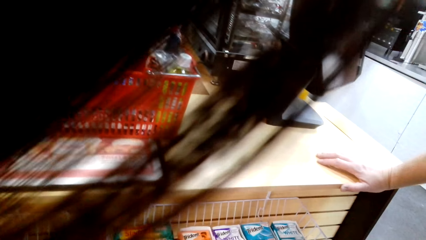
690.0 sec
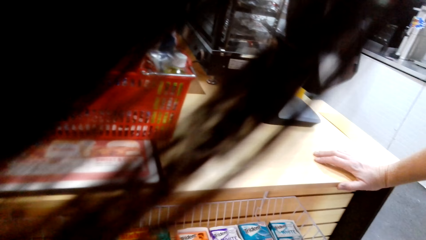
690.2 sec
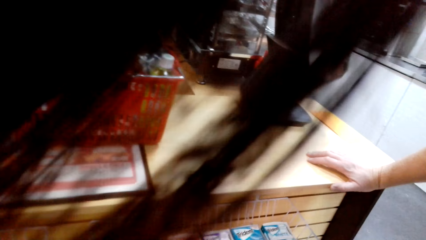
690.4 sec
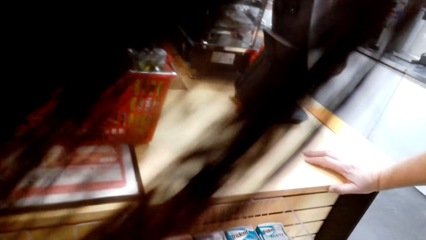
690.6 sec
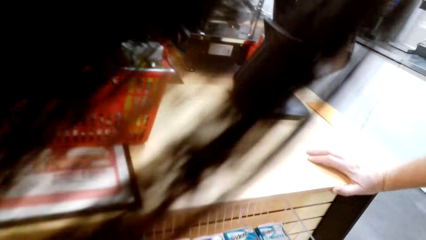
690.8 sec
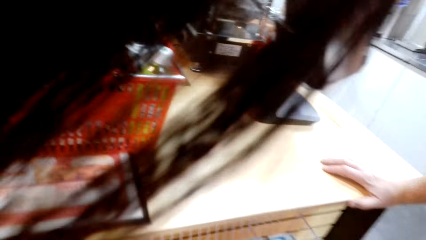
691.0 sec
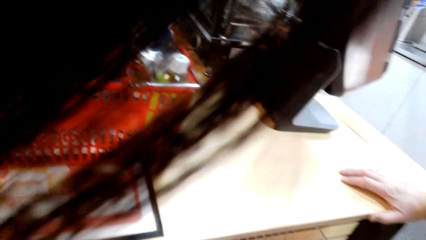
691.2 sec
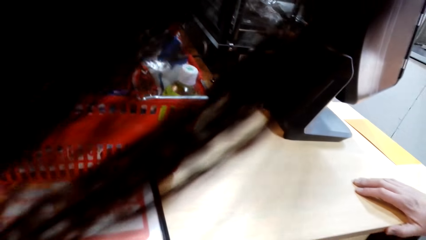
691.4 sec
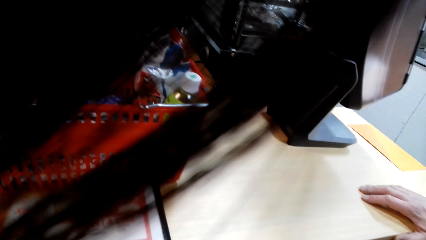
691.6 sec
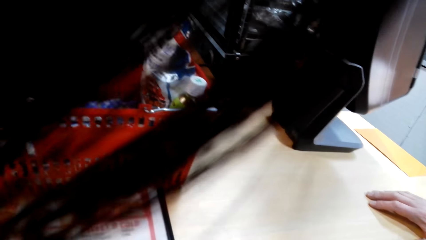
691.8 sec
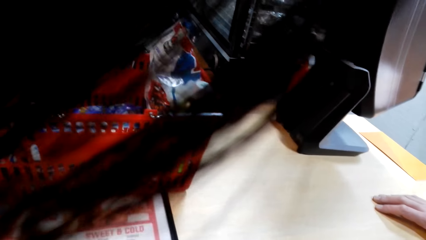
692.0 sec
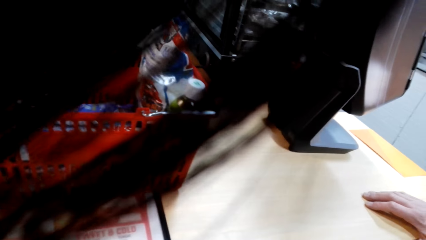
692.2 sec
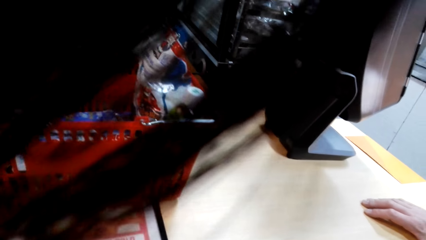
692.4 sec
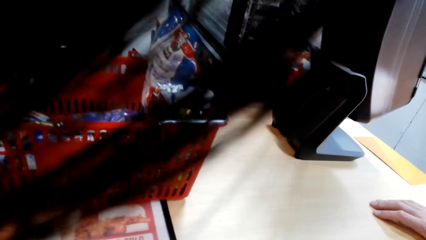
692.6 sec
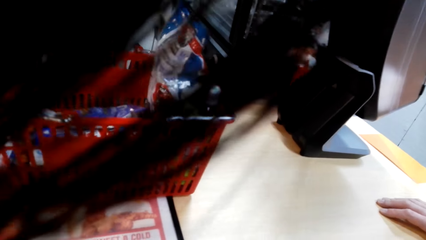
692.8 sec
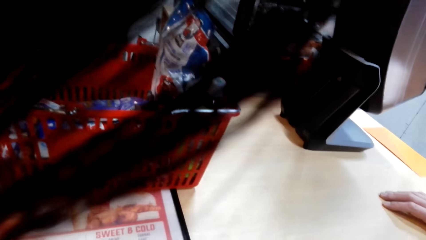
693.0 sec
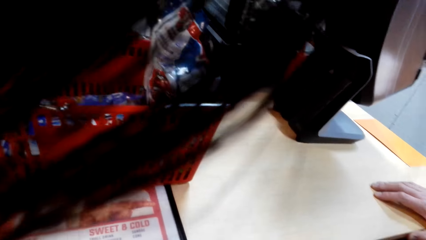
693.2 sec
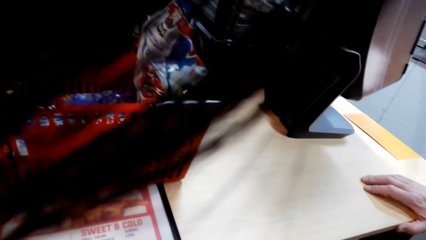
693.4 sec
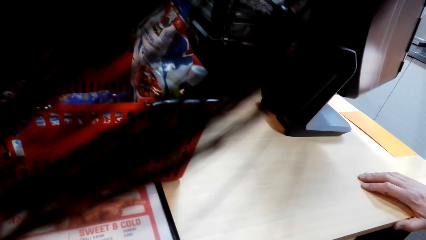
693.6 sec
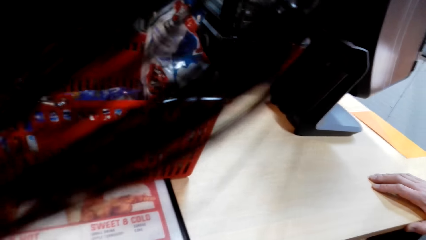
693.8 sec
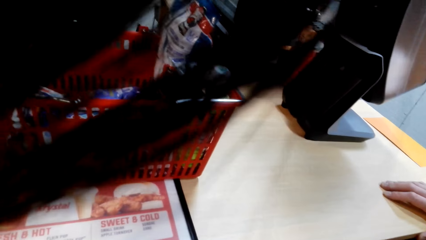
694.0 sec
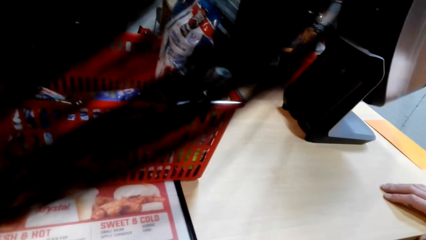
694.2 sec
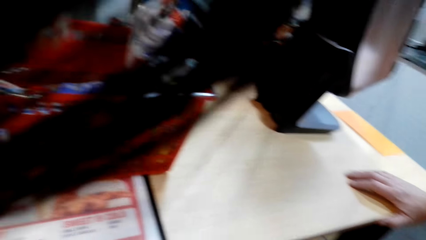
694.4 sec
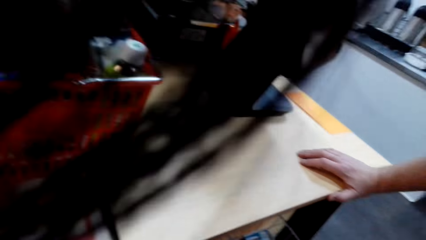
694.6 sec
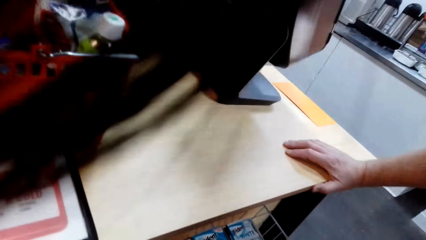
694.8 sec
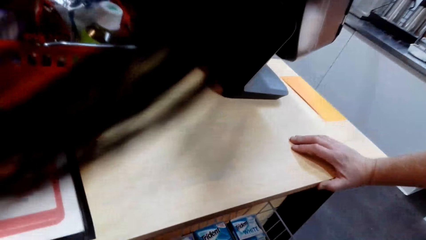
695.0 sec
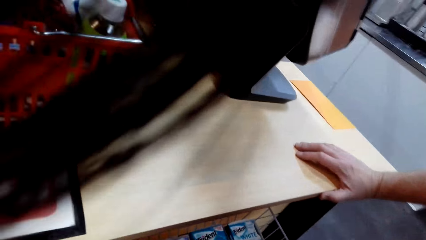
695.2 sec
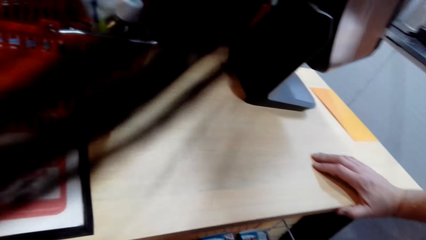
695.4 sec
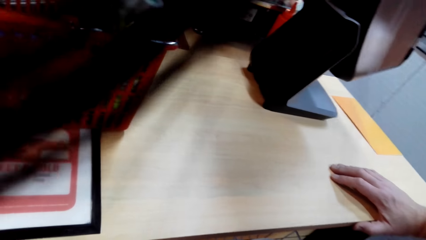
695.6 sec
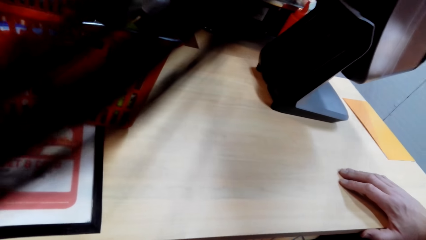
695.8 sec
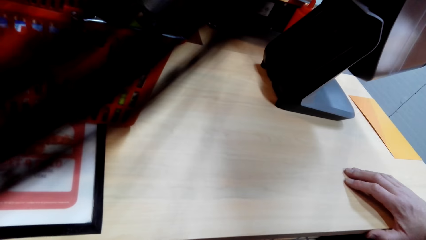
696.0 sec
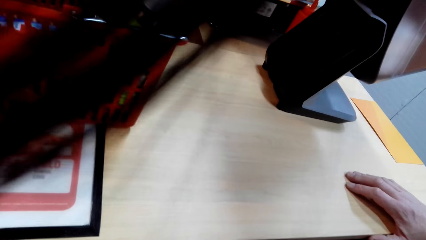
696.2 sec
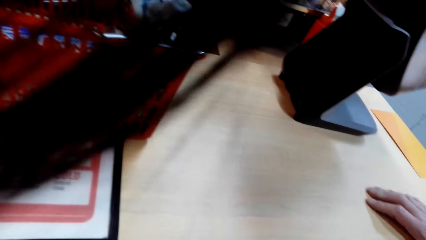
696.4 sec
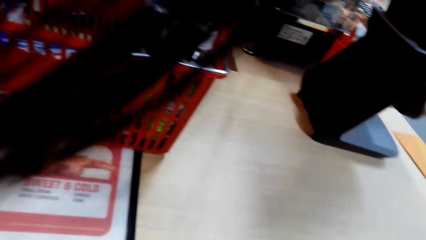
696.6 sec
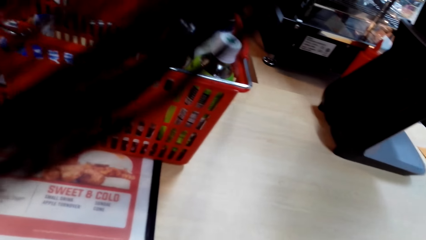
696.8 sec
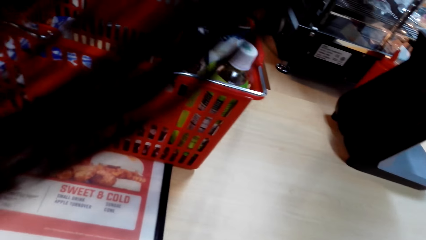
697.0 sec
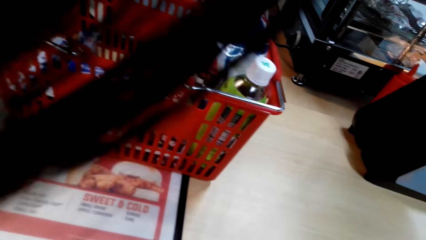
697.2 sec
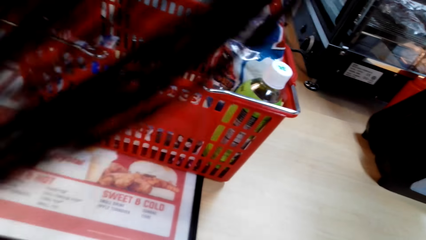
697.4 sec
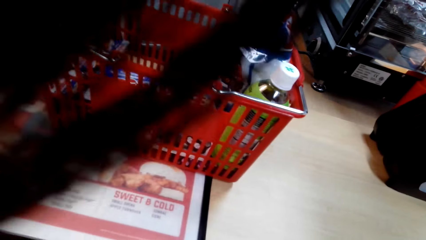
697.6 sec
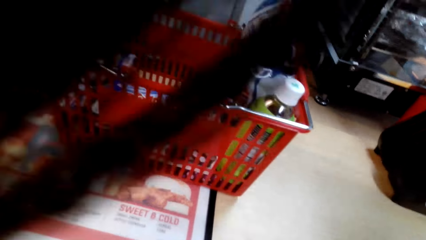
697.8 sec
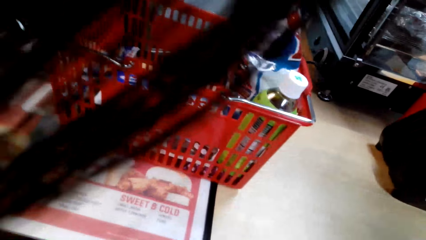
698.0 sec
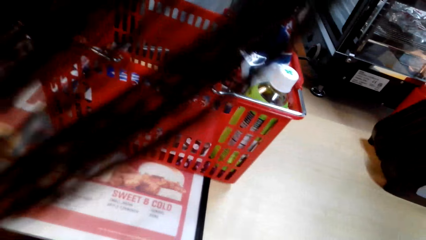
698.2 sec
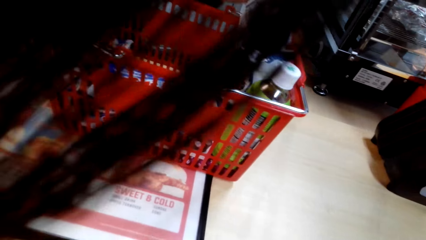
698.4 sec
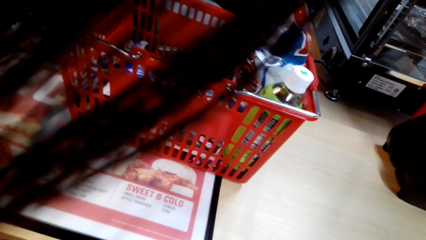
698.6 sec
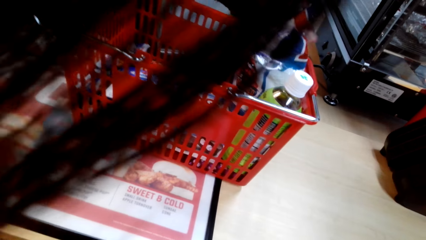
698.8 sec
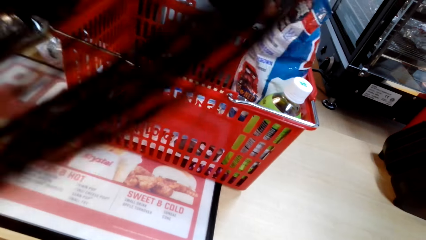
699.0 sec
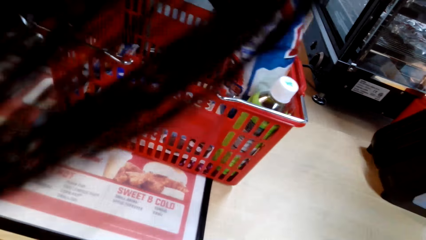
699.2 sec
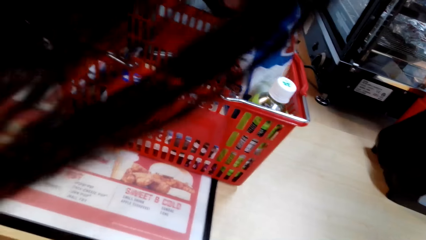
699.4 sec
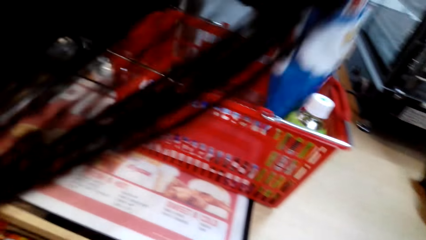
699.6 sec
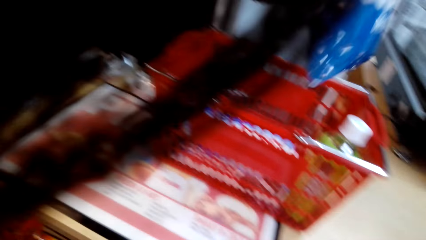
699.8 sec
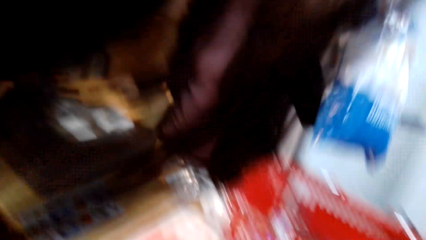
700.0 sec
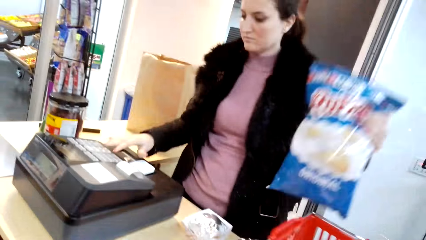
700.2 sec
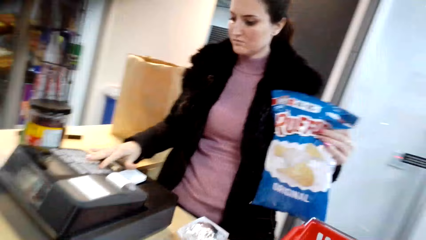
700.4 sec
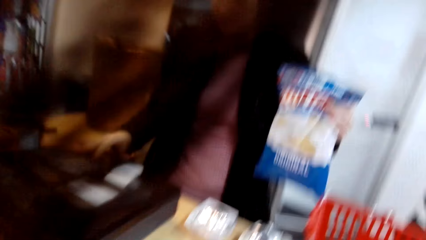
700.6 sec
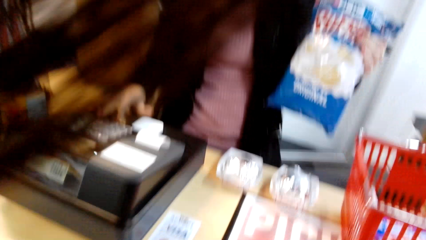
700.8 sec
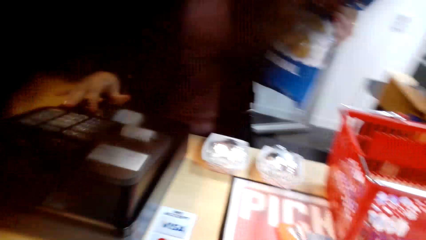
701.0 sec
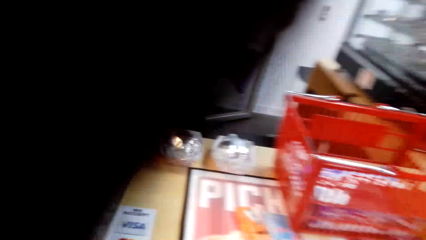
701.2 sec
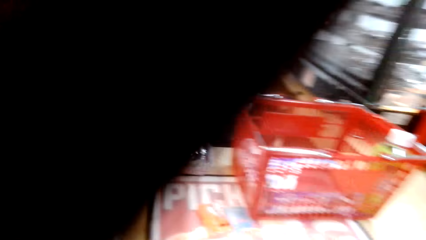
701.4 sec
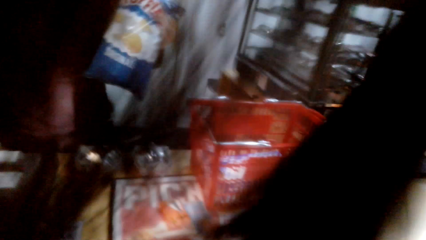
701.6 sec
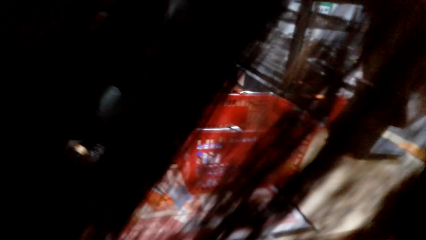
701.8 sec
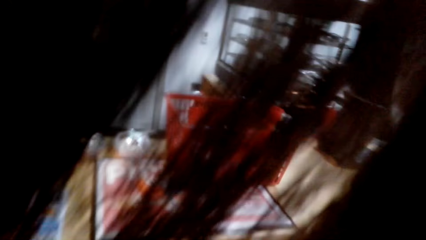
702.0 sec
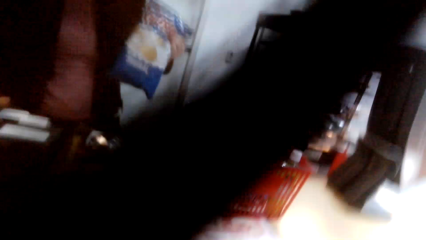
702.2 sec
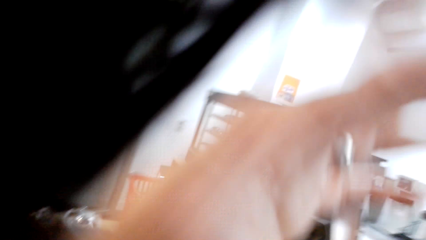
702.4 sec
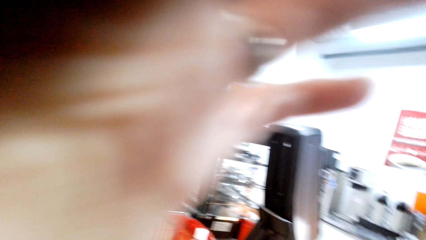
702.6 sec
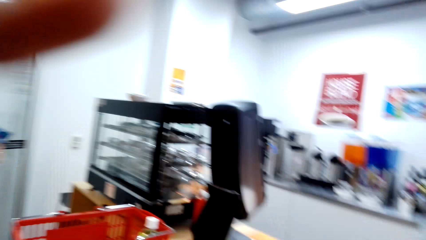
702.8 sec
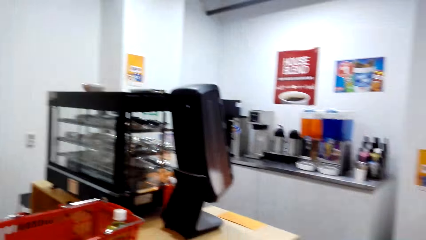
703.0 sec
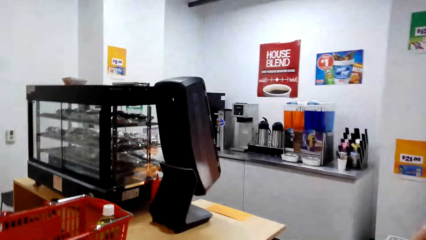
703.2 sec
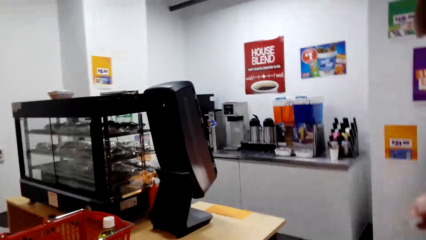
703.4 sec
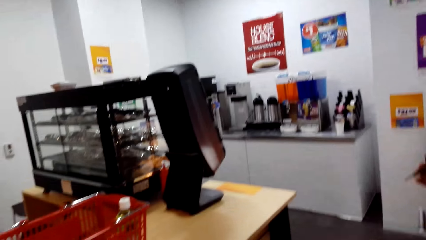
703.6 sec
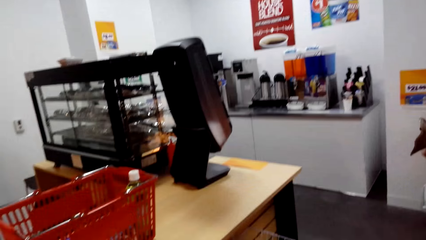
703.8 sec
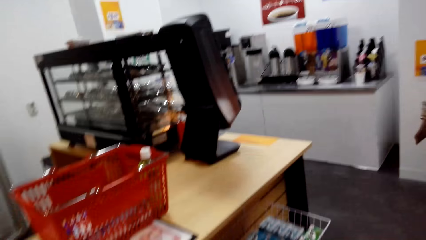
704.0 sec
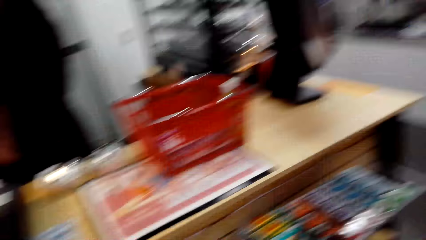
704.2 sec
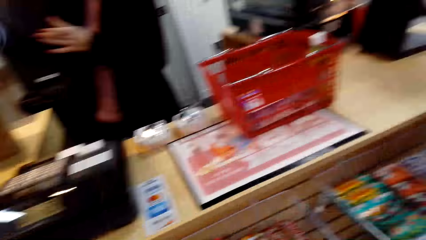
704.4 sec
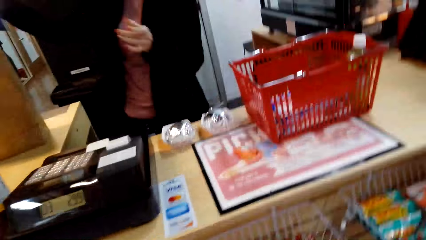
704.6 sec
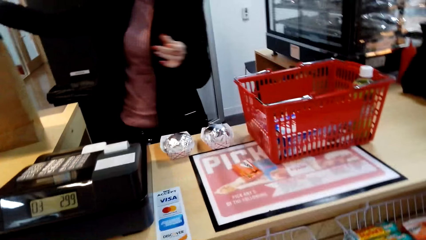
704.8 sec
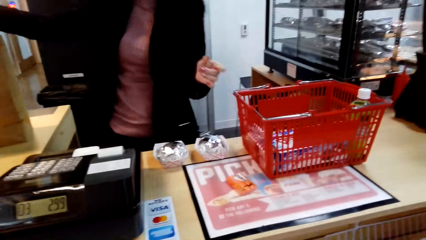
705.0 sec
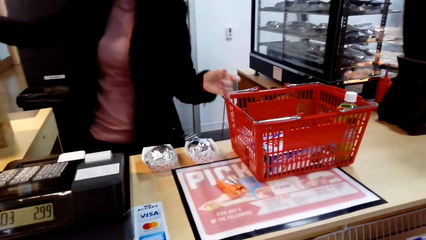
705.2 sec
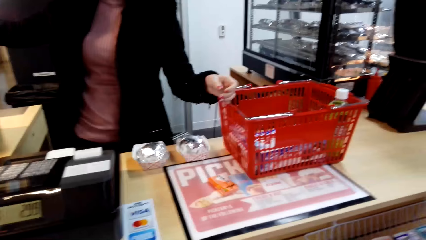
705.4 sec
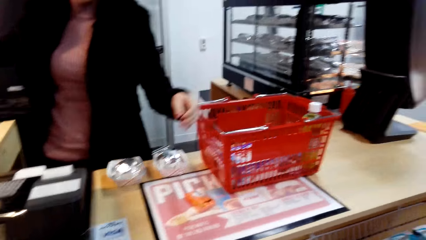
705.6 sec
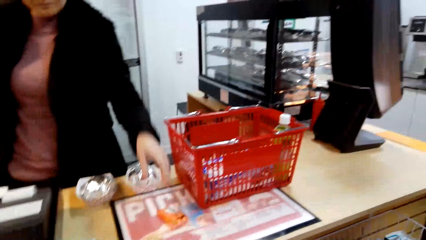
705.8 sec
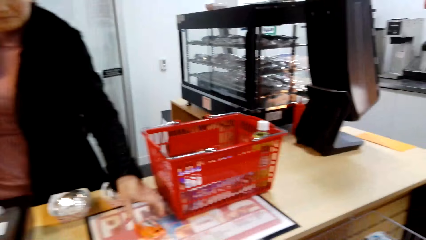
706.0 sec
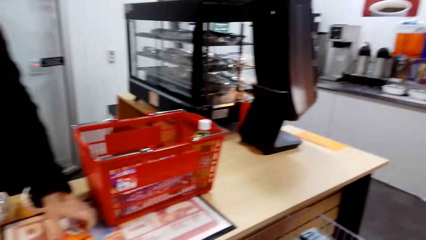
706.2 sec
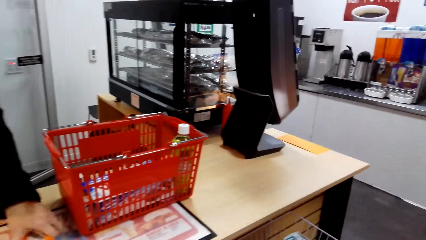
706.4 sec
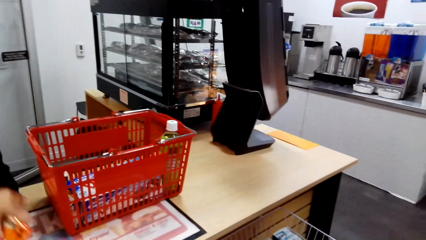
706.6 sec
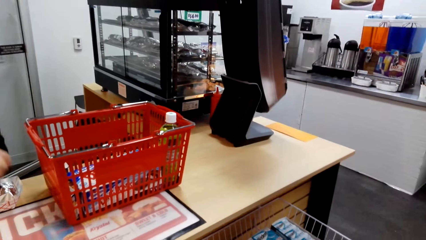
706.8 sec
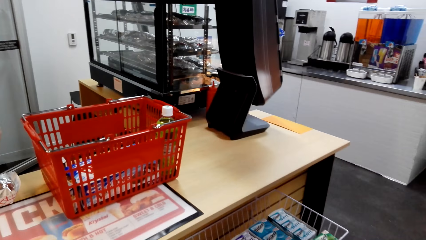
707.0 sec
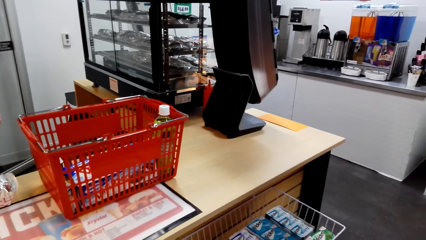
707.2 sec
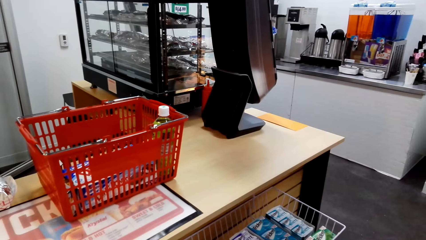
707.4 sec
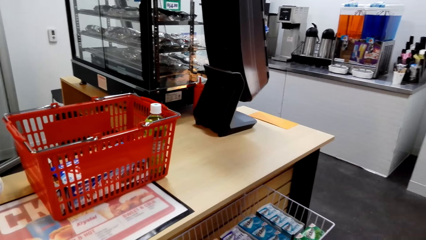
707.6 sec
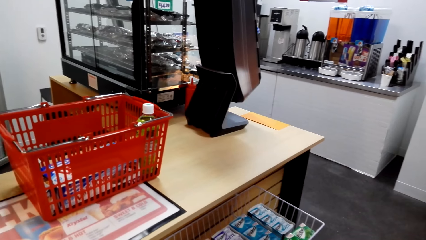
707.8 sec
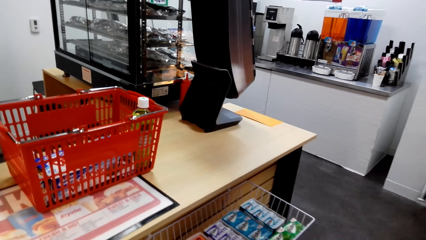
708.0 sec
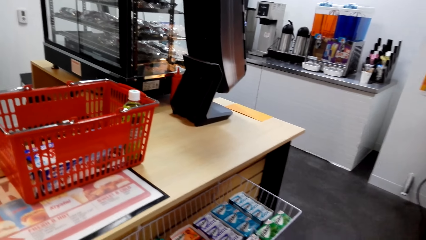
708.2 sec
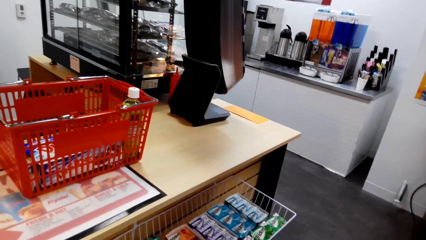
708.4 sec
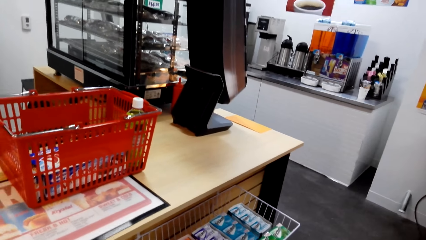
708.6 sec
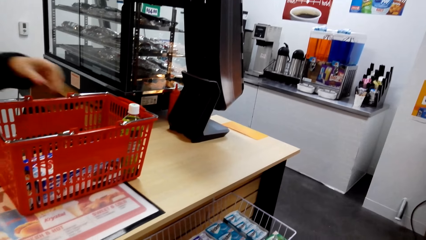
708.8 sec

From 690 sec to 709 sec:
The camera wearer pushes her hair backwards.
